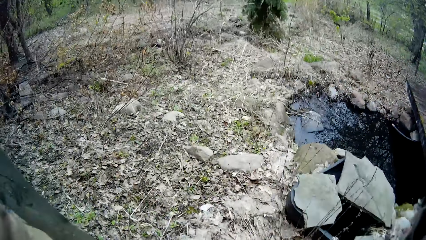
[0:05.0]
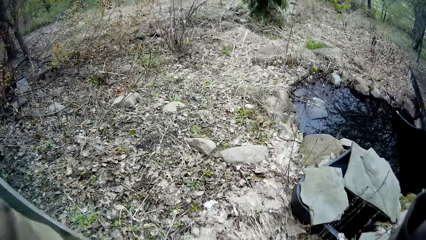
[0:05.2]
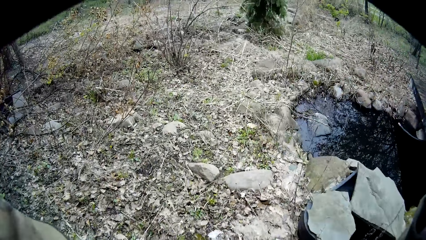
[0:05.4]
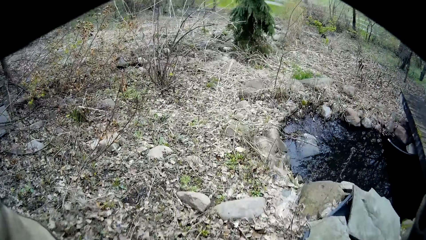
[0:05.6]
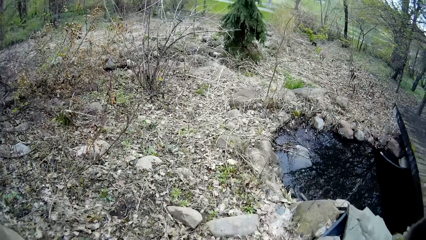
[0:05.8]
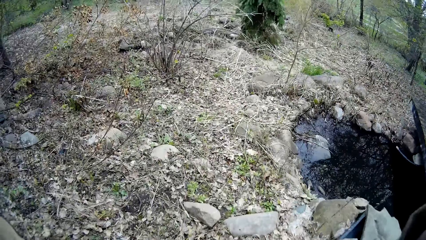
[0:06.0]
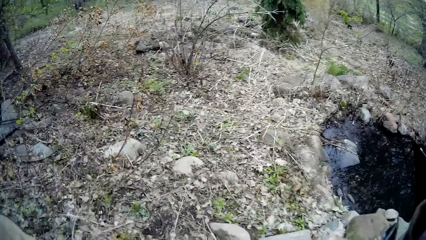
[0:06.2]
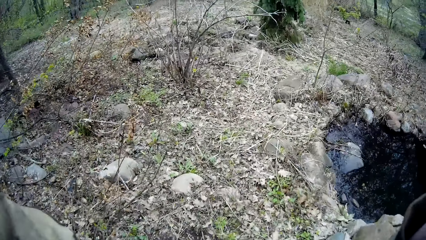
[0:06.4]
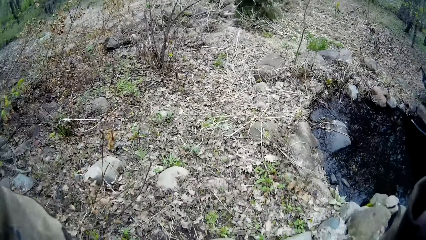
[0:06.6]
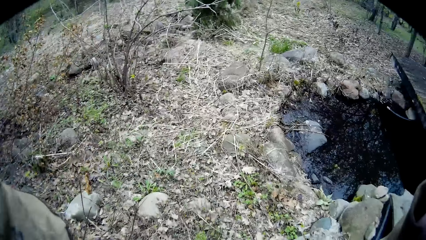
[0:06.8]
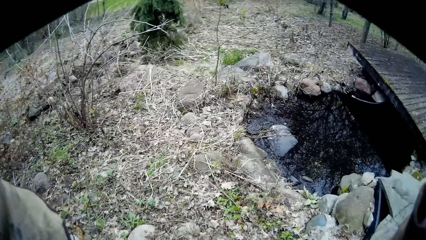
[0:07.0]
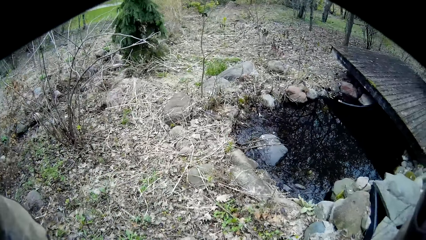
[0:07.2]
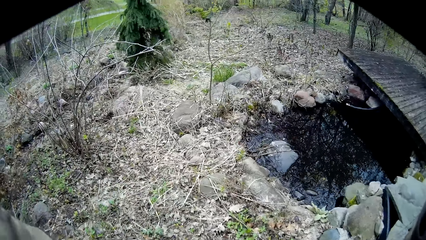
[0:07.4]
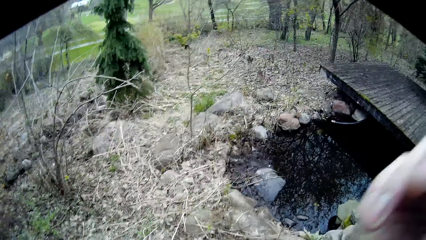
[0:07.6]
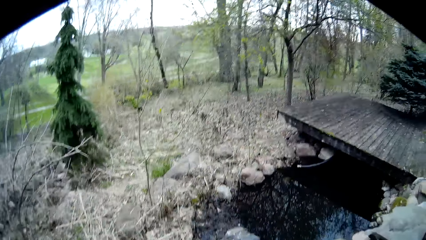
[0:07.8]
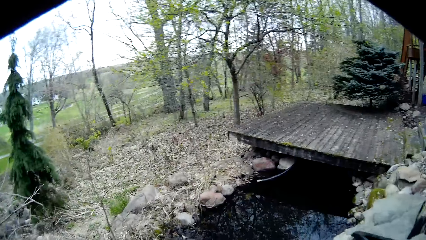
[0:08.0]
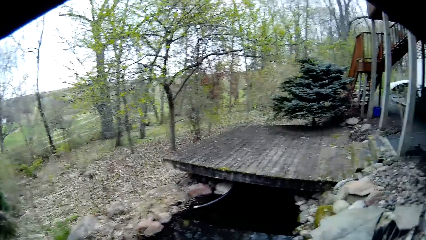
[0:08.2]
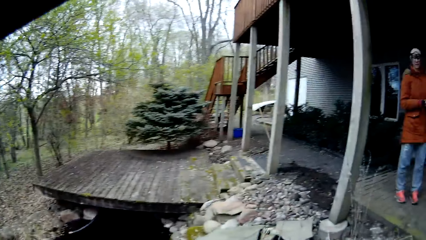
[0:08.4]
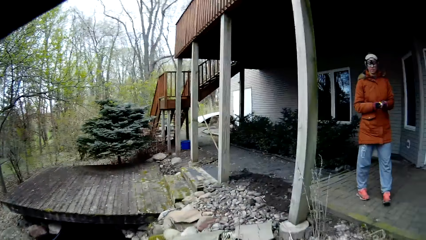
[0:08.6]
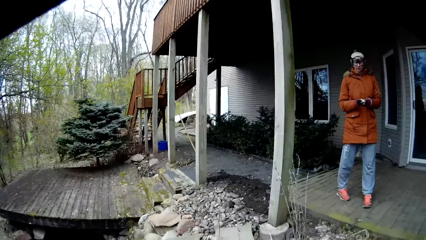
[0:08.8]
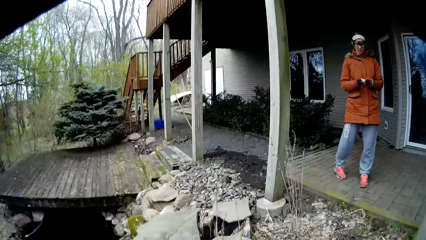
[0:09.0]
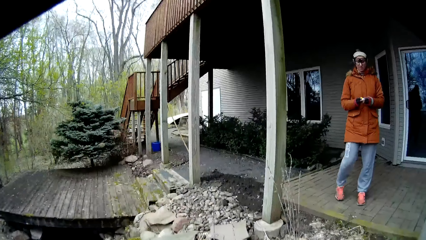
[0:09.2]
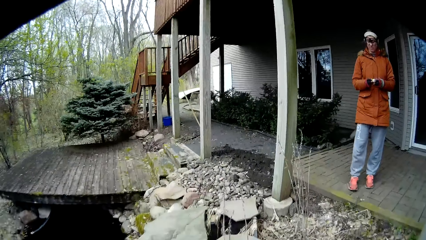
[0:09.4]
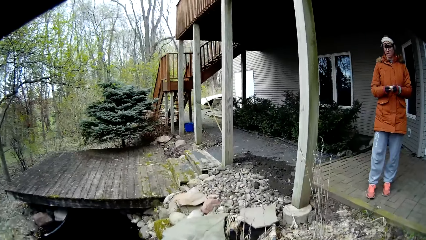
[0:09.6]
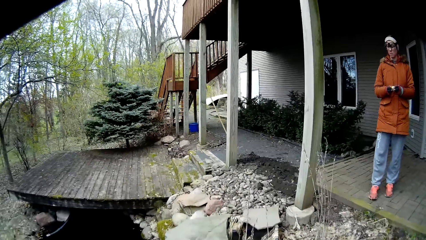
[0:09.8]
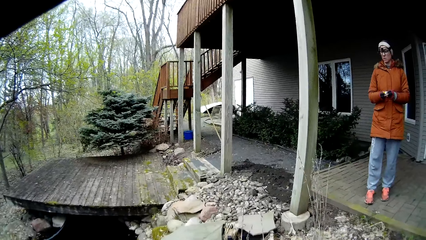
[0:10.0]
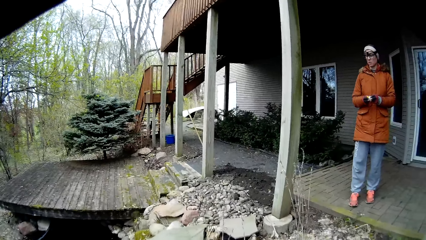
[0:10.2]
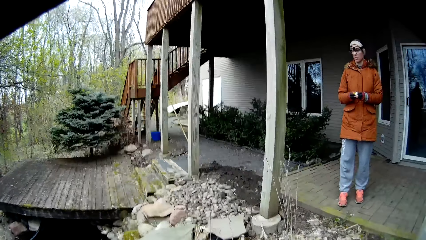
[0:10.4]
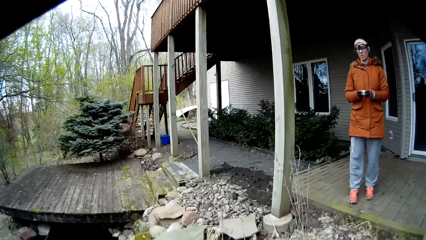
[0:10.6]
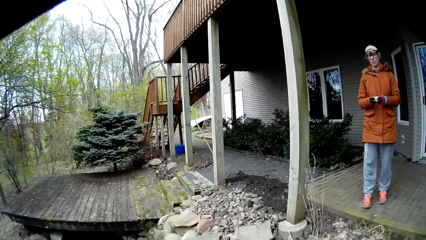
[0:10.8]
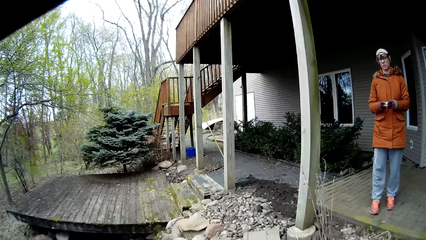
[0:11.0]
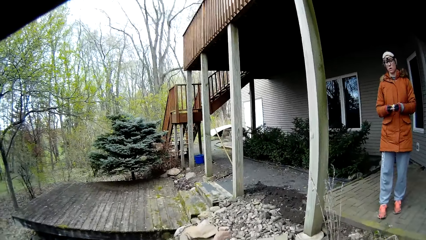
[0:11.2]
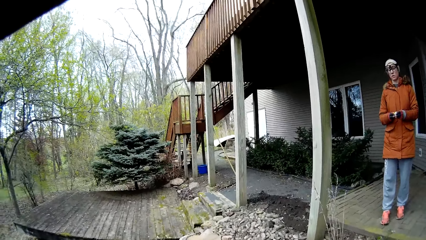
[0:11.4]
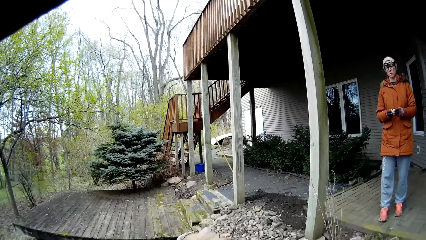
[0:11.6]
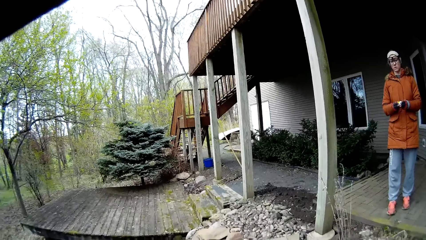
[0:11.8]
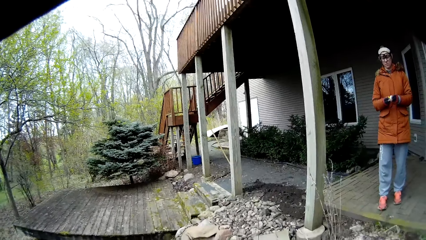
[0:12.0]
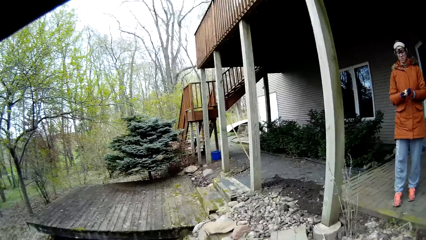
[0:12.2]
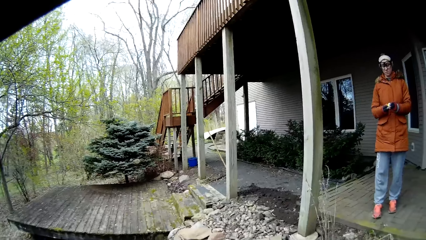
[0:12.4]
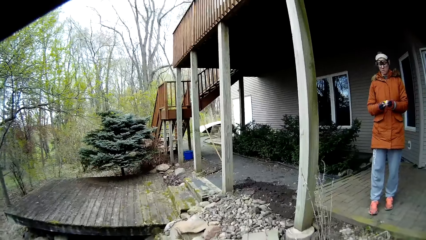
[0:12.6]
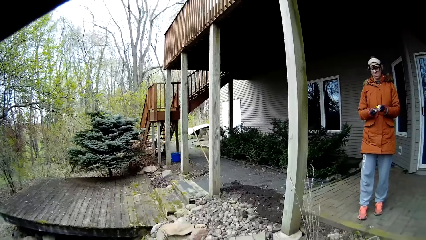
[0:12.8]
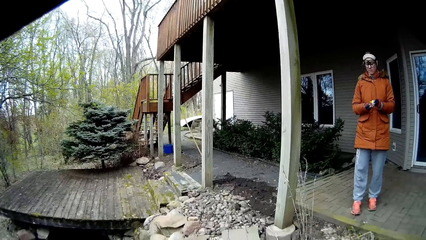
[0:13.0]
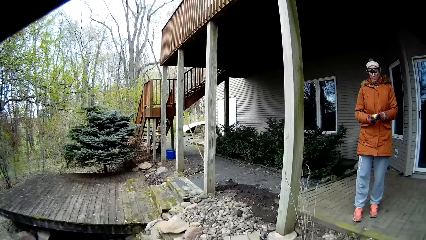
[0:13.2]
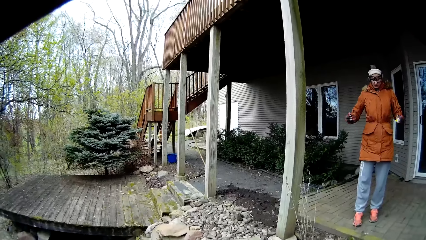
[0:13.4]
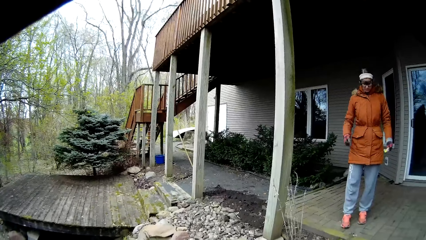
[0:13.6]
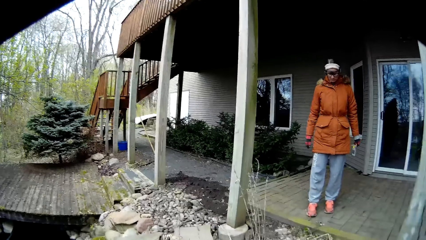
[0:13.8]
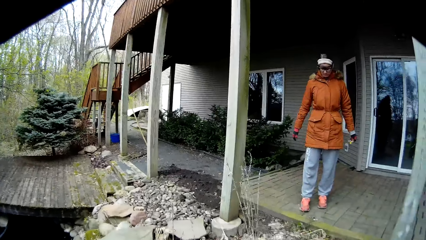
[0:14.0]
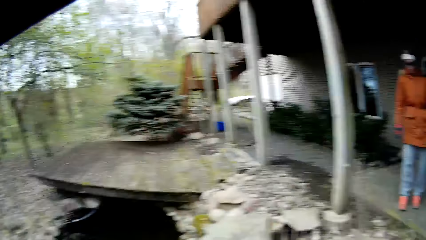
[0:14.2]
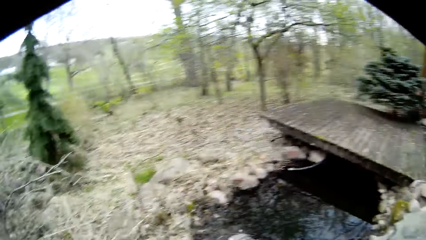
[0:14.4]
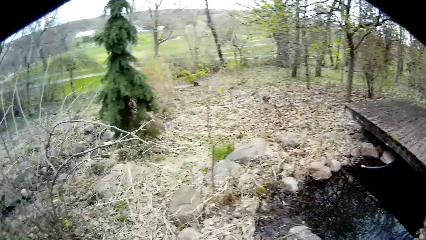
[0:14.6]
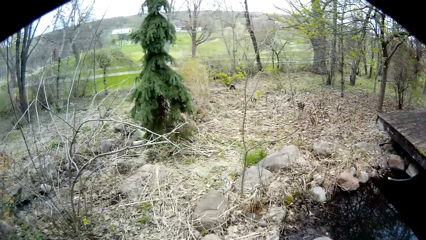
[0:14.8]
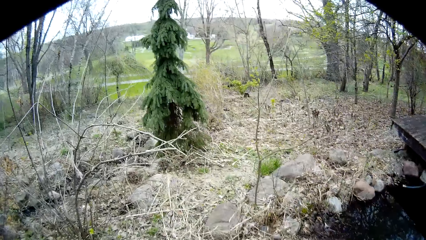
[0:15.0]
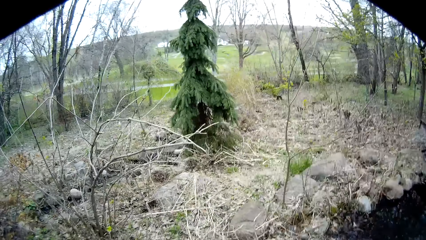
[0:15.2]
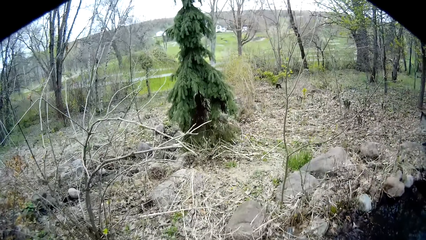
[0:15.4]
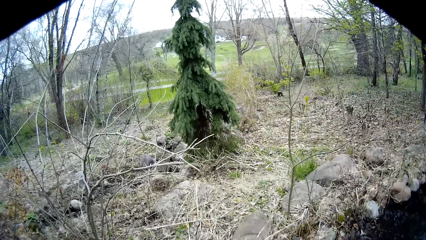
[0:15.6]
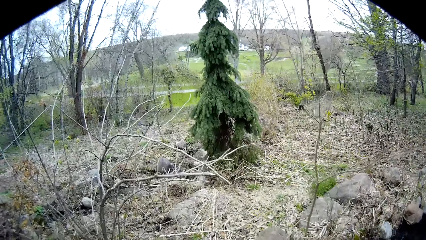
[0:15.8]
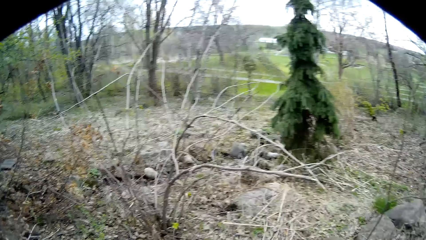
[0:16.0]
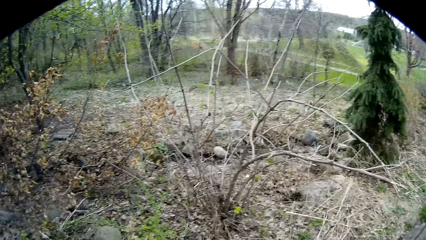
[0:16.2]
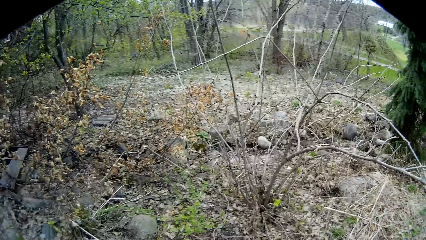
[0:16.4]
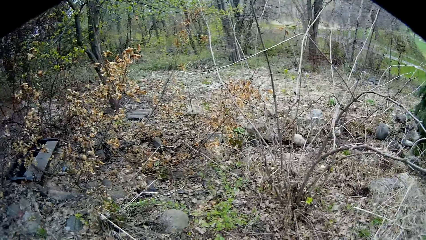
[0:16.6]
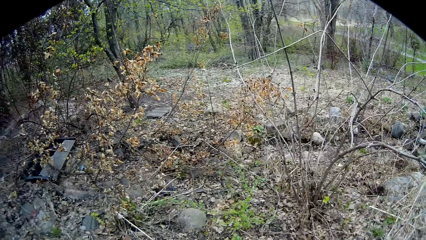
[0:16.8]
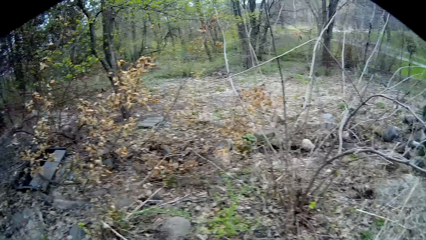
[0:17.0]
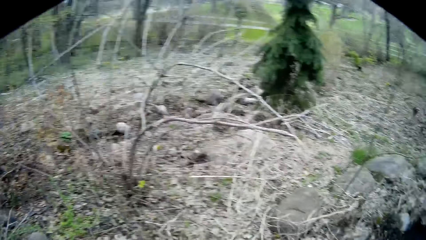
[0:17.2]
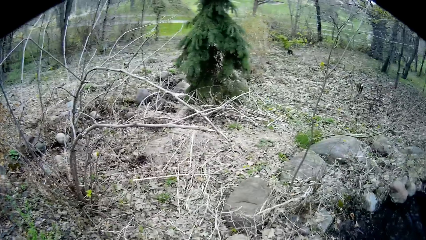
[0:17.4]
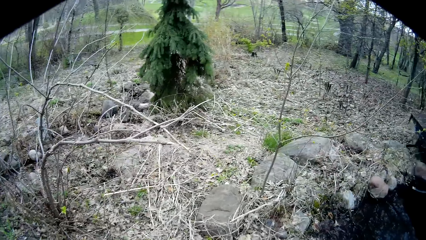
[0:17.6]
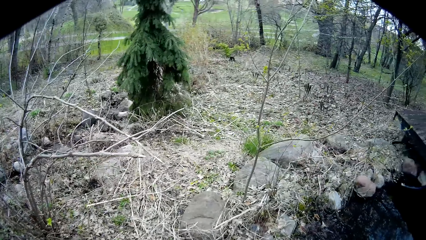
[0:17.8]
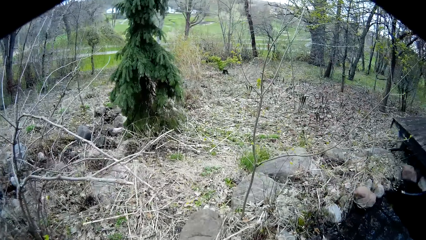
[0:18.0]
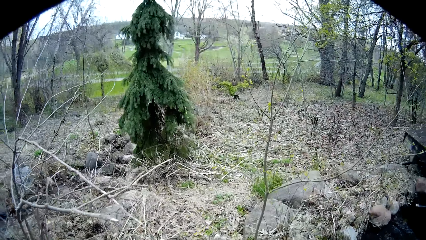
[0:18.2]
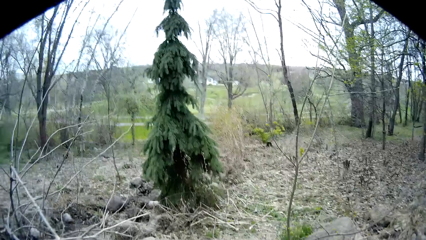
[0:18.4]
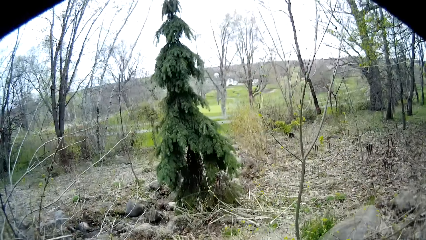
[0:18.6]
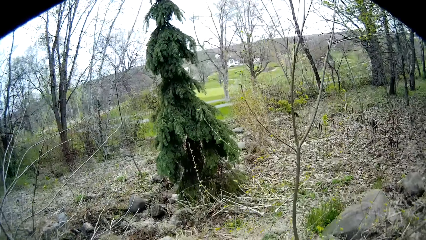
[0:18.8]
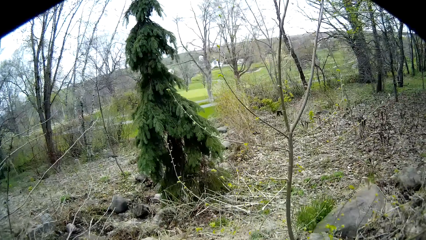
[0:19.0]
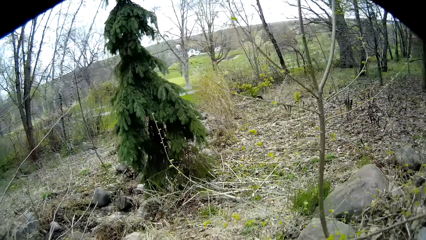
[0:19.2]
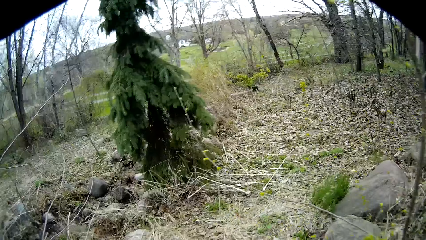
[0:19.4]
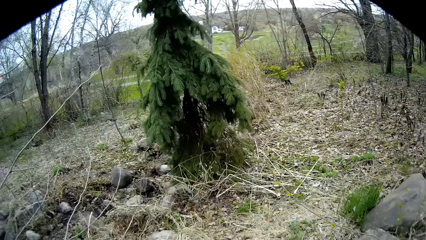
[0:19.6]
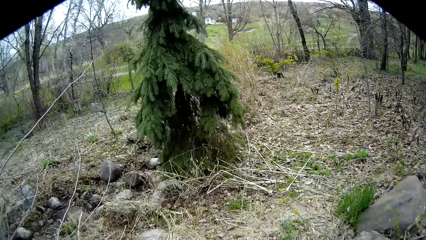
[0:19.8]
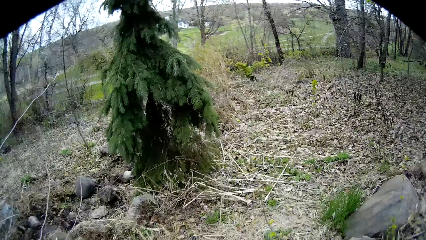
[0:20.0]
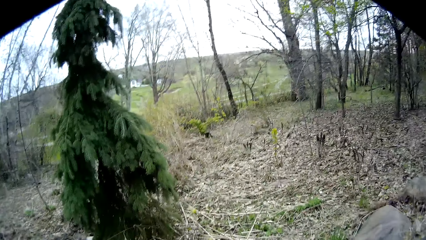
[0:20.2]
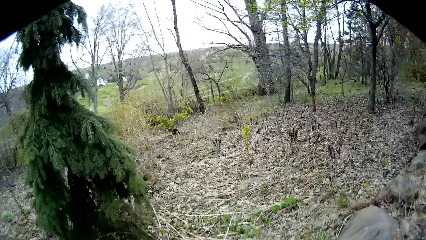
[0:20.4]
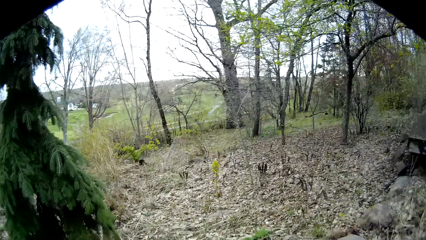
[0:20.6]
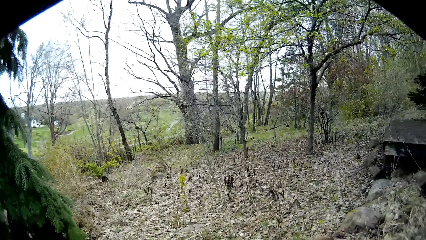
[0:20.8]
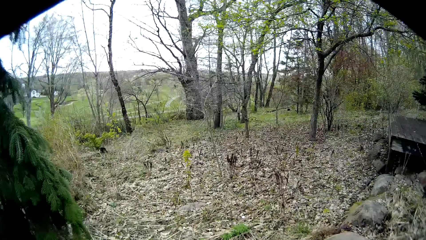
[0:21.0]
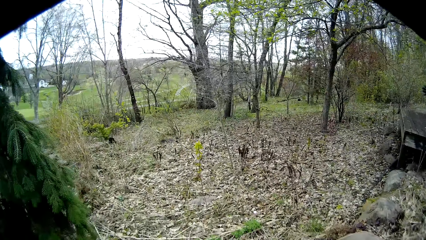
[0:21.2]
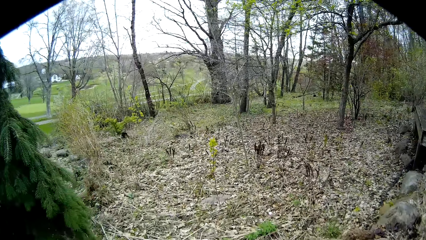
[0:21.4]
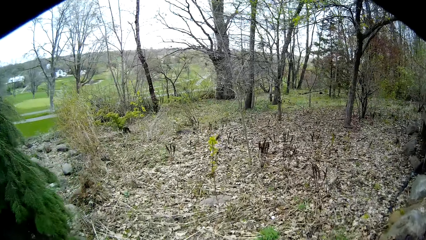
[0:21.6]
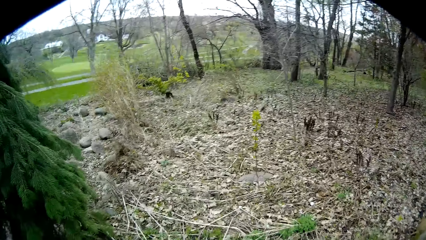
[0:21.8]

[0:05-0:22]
The camera wearer walks in the compound. He holds the camera. He drops his right hand from his face. He turns around. A woman talks with the camera wearer. The woman holds some rocks with both hands. The woman drops the rocks on the floor with both hands. The camera wearer talks with the woman. He turns around. He talks with the woman. He looks around. He talks with the woman.
